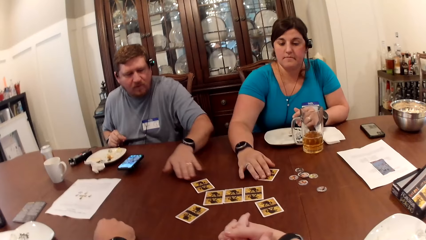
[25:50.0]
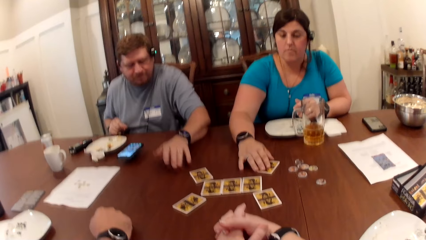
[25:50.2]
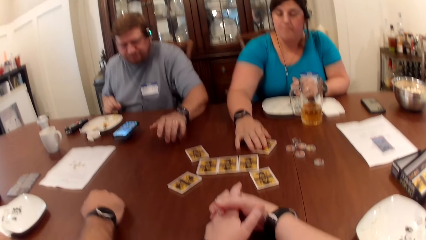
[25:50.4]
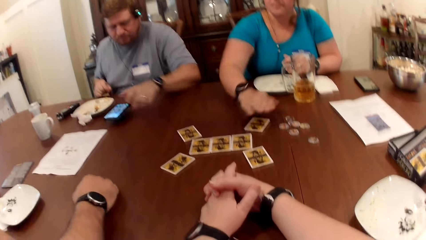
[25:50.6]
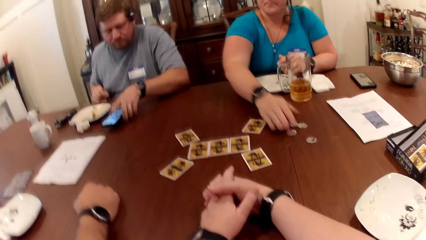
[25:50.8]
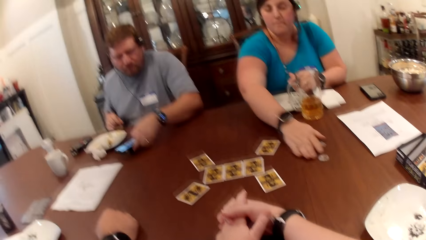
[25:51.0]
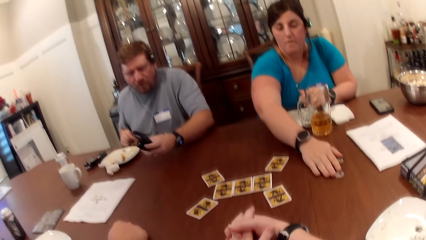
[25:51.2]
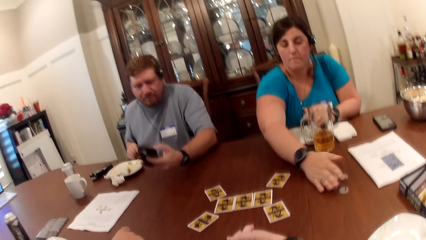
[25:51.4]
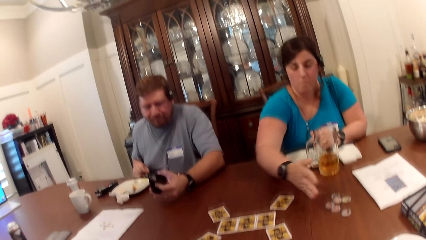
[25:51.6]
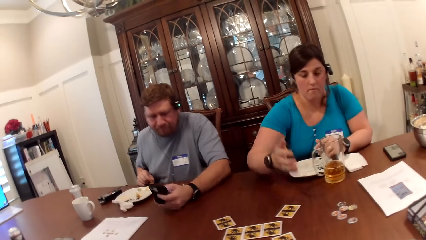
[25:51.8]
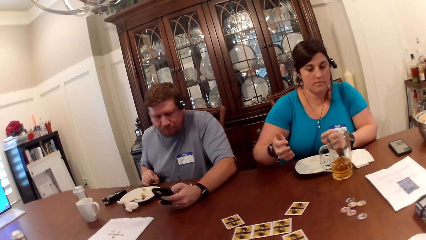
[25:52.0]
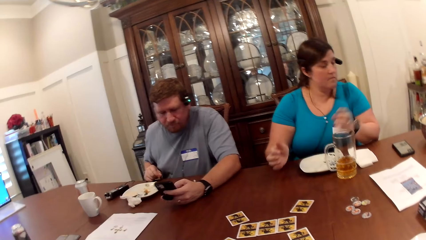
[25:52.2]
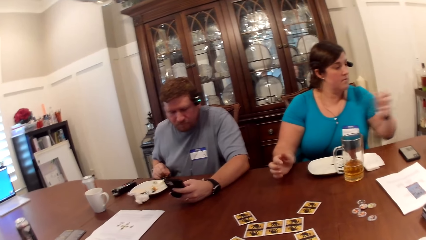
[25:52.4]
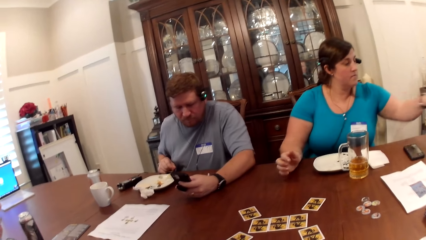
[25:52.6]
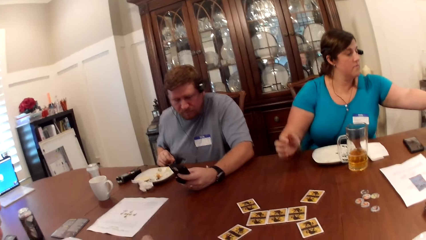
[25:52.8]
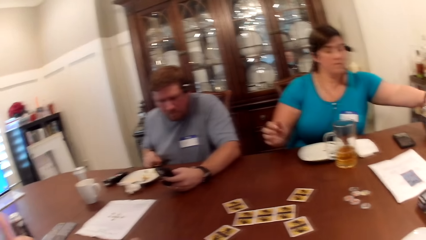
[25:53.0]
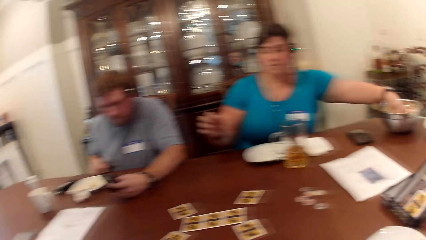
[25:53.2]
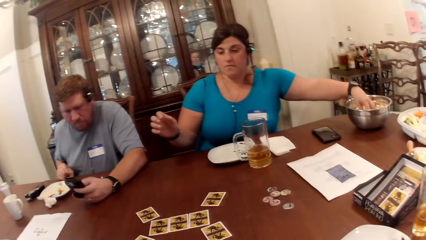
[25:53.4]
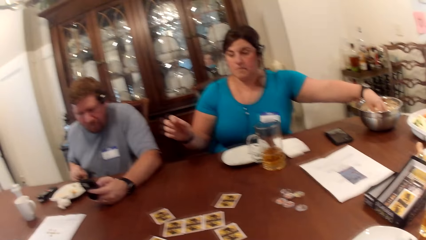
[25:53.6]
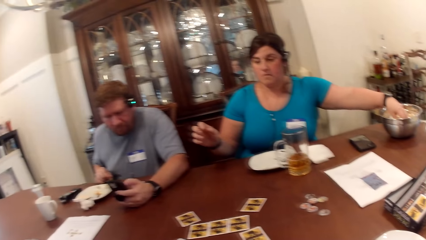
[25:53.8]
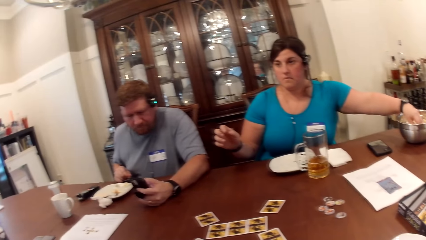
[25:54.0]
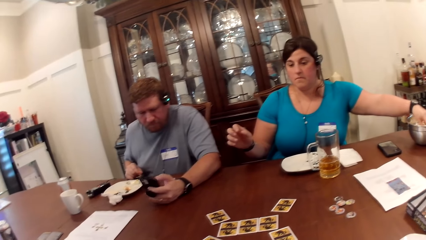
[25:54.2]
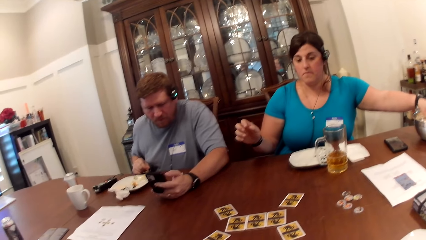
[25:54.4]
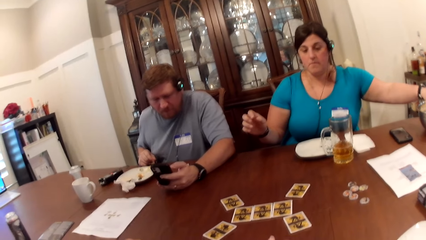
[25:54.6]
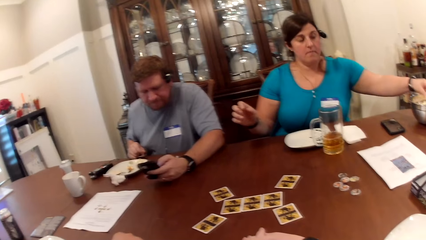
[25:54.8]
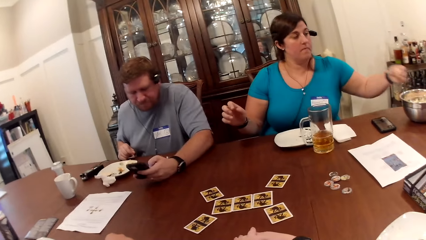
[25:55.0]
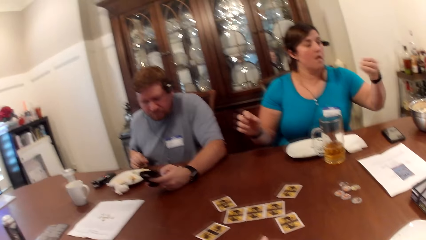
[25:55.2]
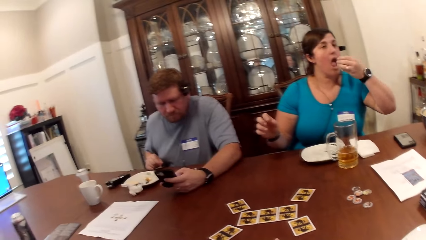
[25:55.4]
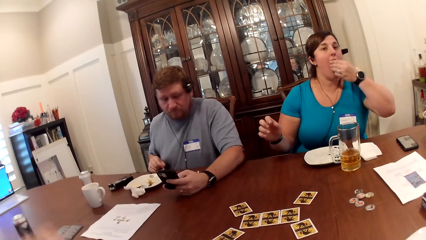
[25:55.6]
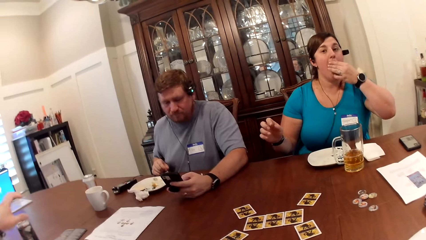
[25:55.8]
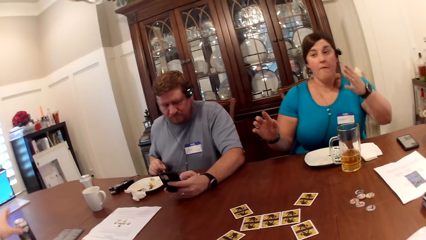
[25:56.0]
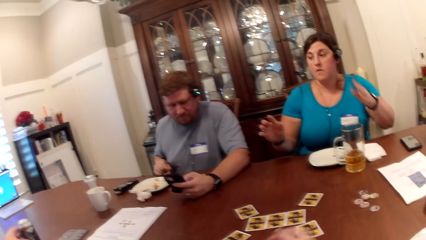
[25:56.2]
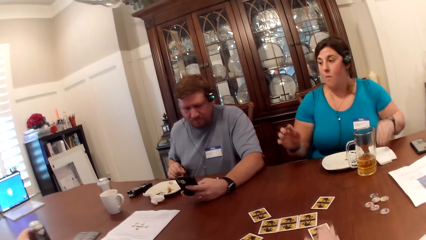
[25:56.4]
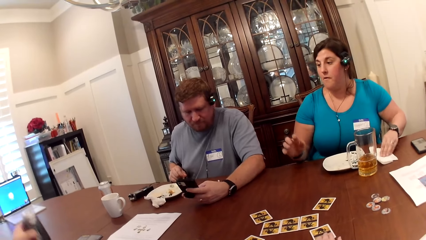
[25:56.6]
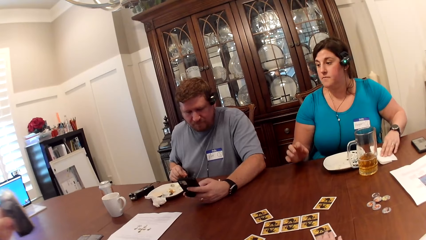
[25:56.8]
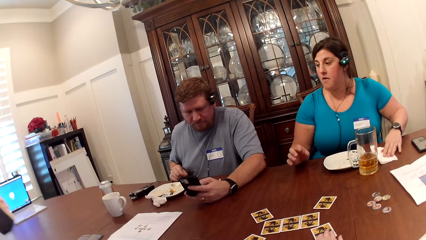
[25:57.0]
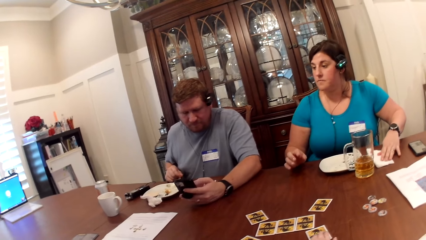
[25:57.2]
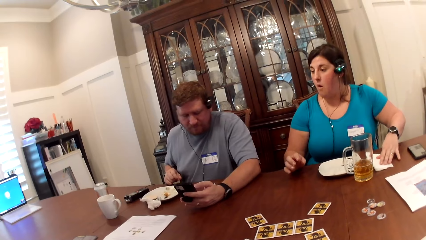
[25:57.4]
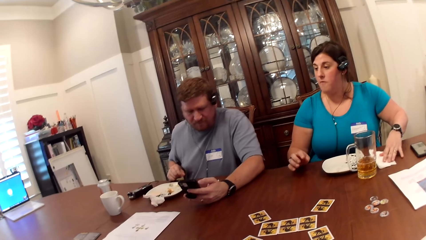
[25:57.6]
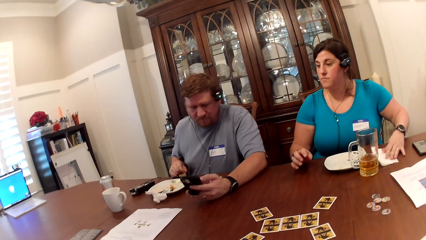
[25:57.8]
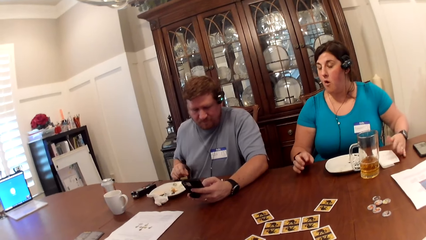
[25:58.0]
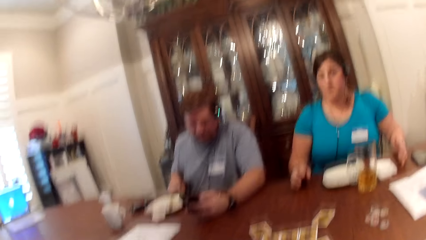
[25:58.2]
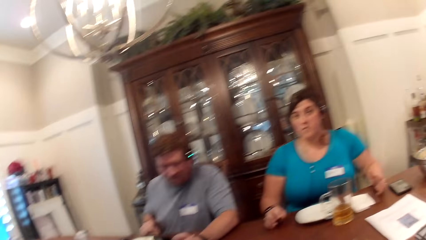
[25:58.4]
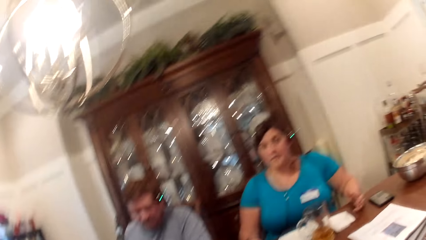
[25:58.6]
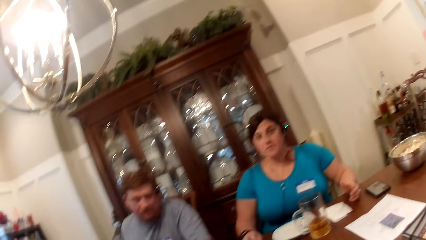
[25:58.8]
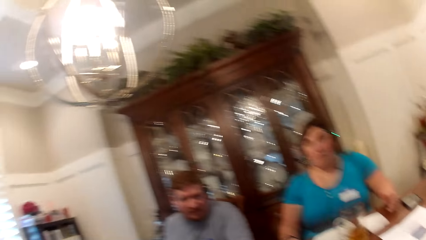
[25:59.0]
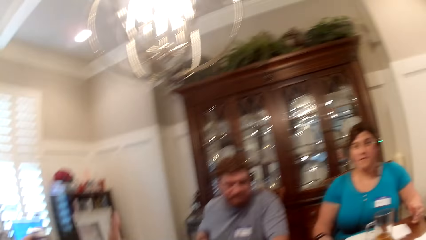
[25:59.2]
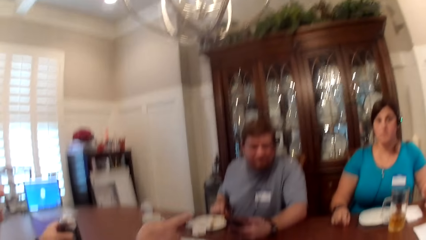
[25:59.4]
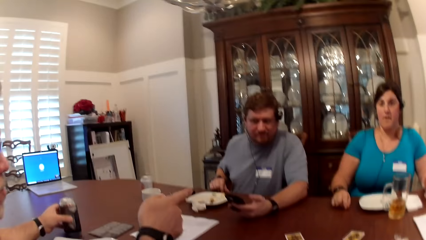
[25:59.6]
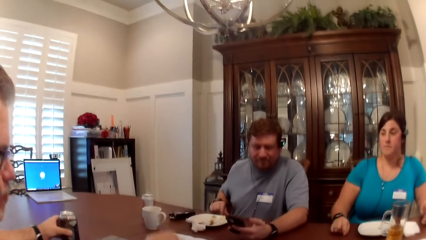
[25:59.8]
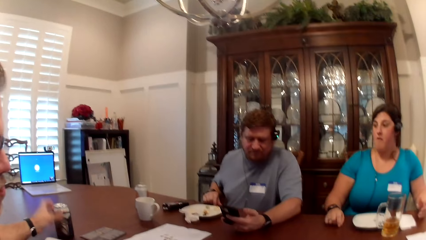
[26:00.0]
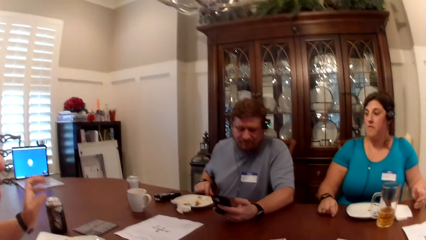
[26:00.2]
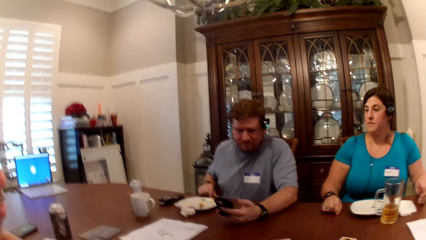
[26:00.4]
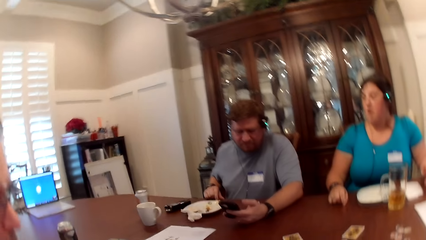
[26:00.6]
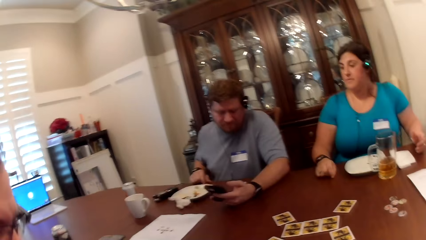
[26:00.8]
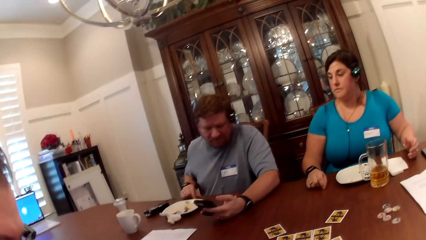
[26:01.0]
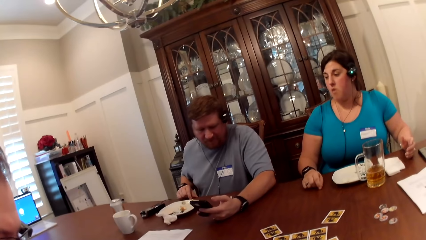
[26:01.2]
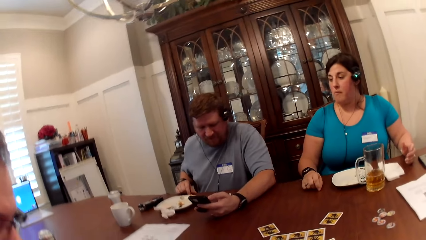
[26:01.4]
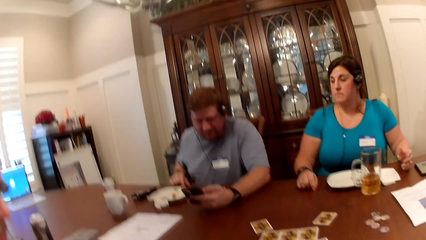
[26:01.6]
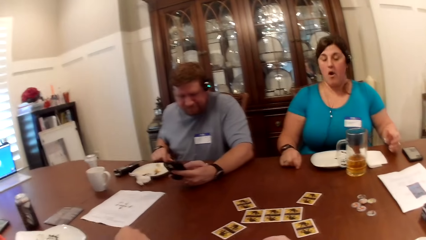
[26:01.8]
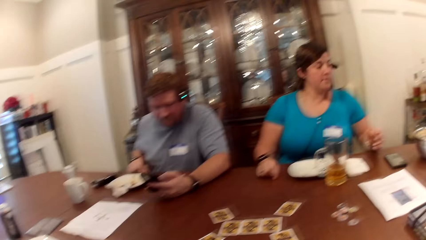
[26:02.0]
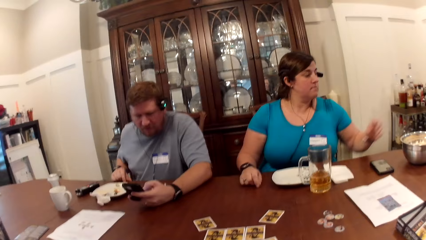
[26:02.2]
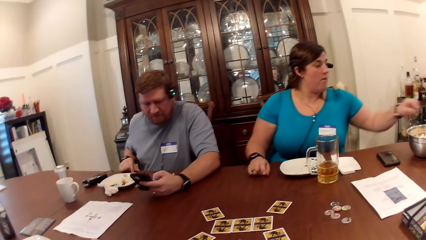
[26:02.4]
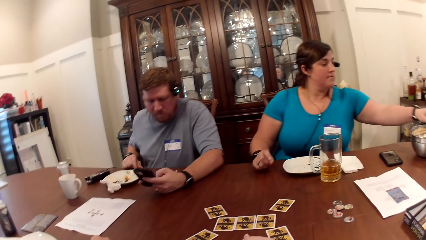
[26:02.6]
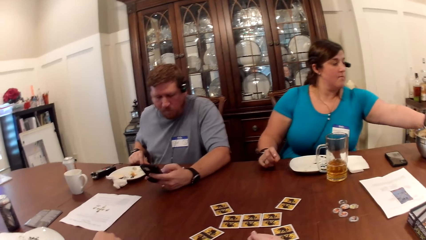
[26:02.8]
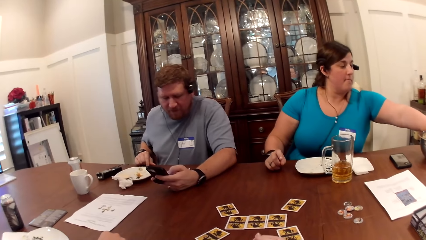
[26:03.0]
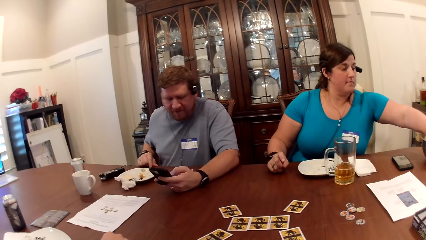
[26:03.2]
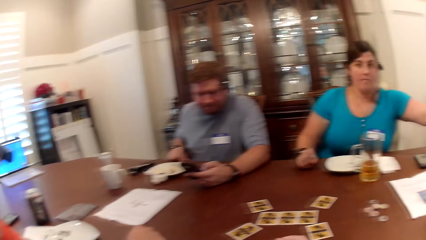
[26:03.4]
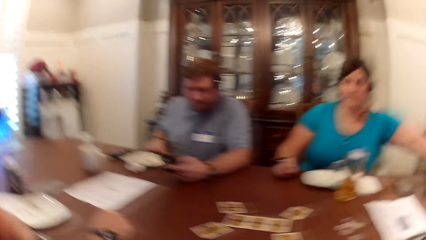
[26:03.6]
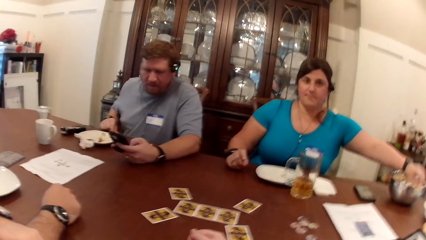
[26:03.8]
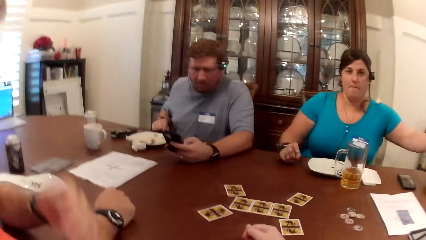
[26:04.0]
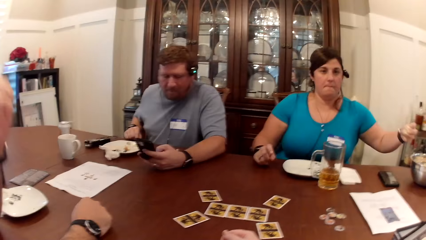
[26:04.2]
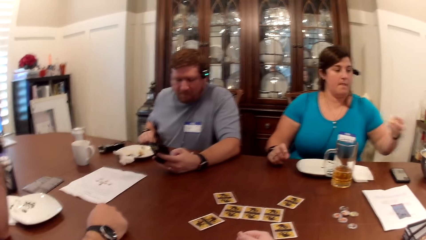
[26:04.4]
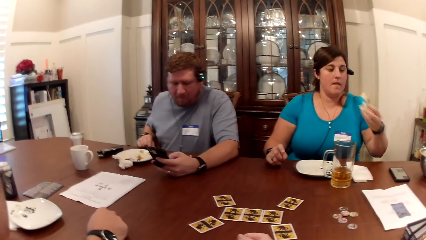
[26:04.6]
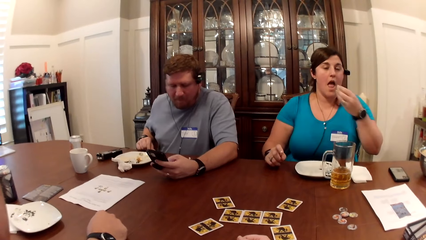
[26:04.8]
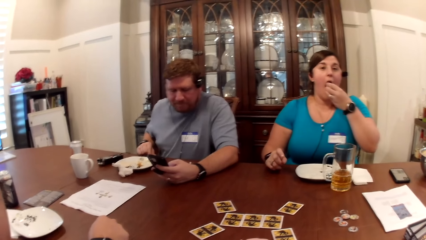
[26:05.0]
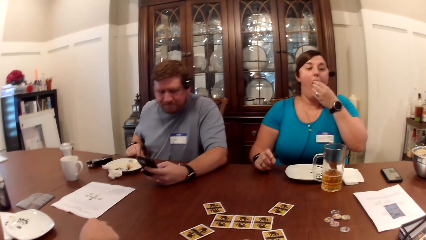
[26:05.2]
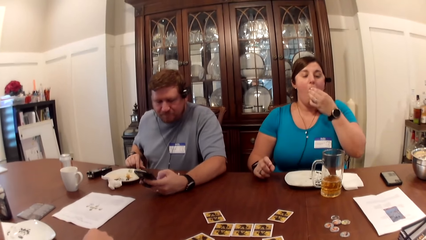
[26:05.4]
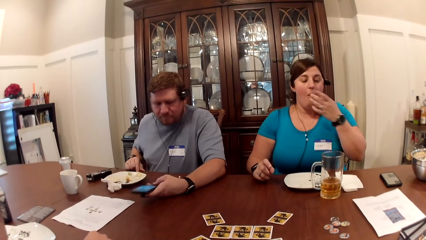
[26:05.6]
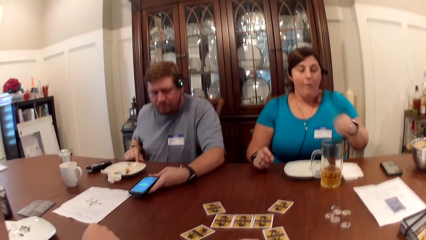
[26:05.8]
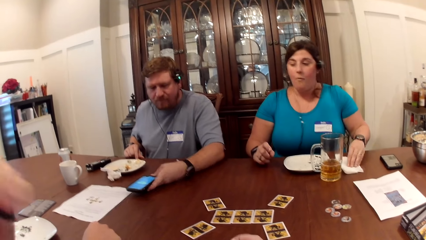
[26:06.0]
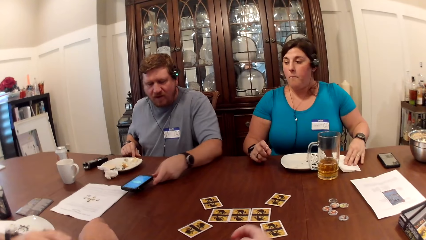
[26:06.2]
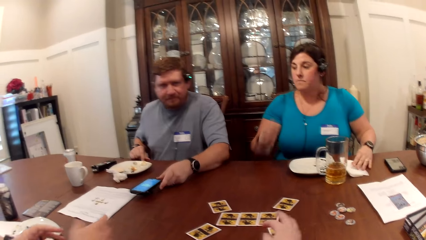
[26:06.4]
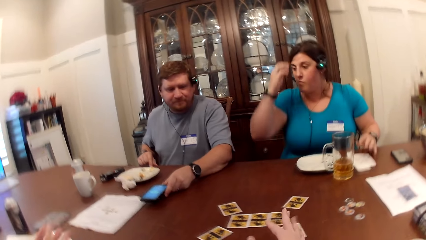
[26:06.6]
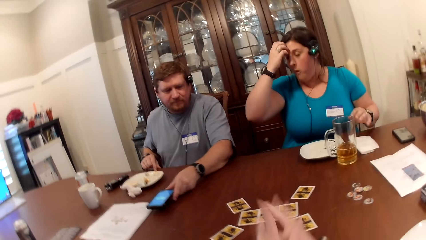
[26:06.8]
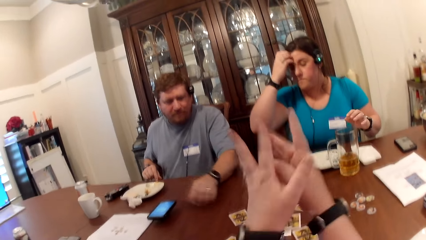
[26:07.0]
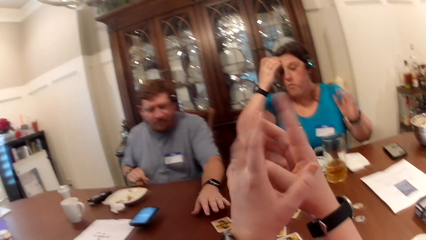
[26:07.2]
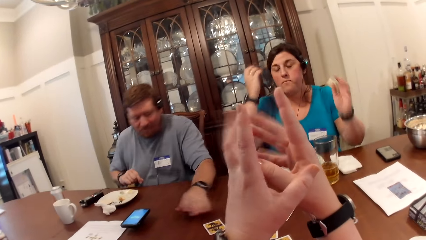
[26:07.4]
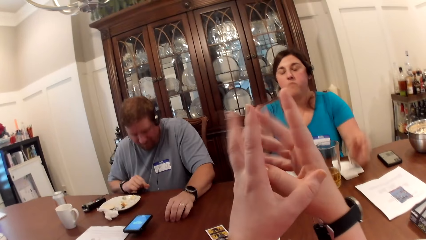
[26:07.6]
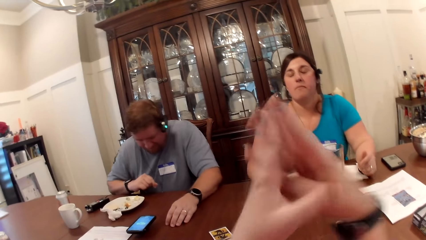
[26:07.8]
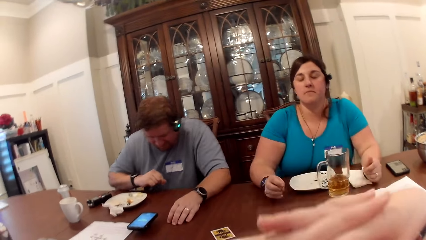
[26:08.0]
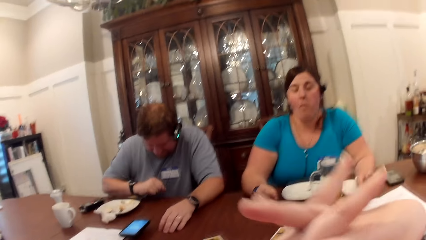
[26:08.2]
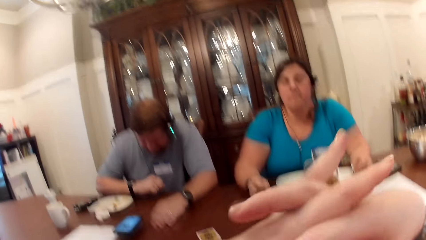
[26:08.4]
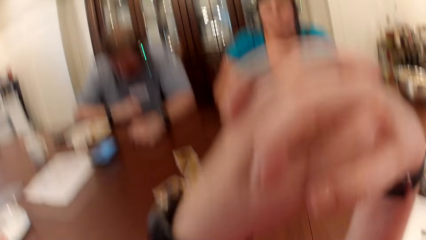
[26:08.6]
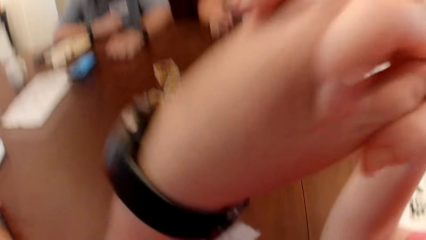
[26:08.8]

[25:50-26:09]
A man operates the phone. The man holds his phone in his left hand. A woman picks food from the table with her left hand. The woman eats with her left hand. The man picks a can with his left hand. The camera wearer converses with the man. The woman picks food from the table with her left hand. The woman eats with her left hand. Another man drops the phone with his left hand. The woman cleans her left hand on a serviette.
